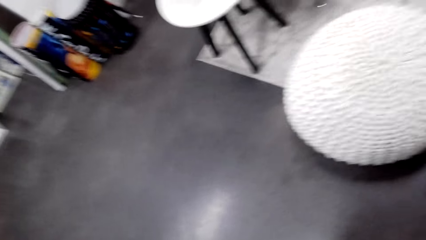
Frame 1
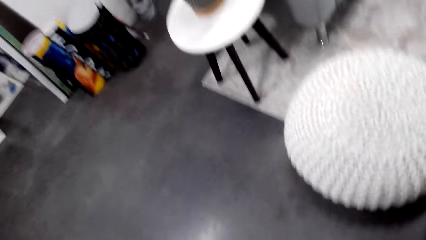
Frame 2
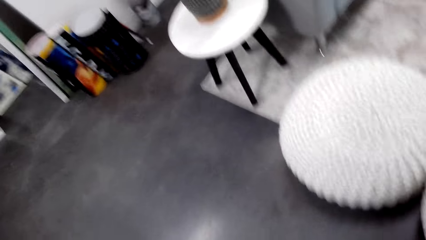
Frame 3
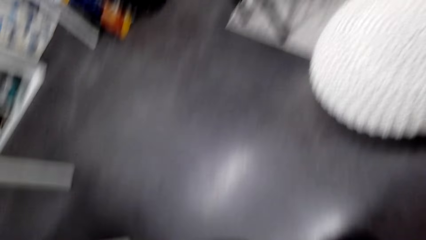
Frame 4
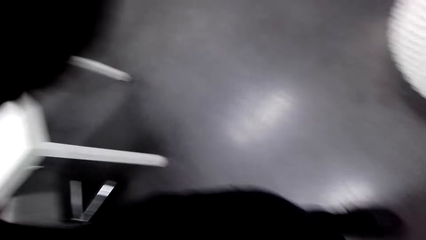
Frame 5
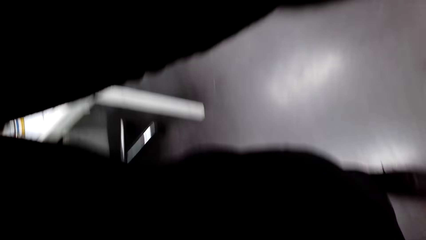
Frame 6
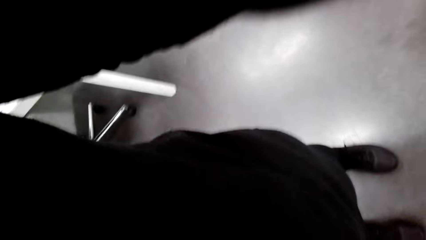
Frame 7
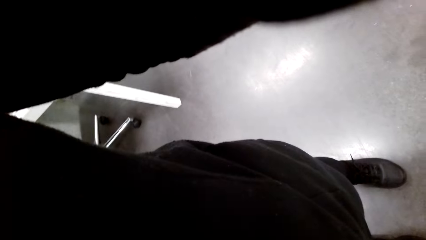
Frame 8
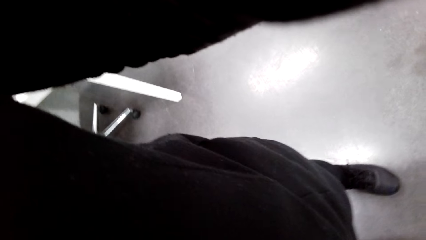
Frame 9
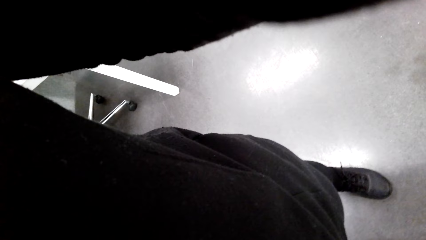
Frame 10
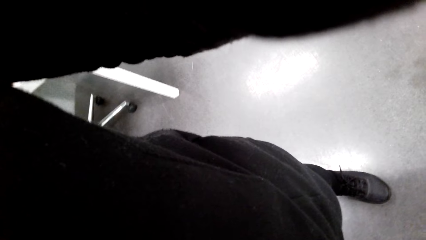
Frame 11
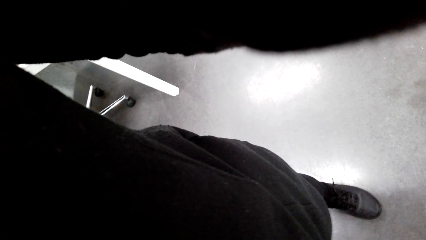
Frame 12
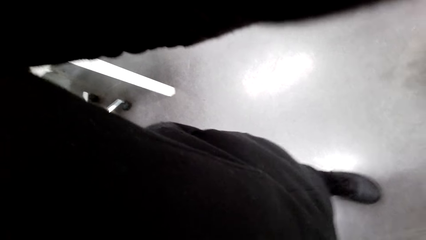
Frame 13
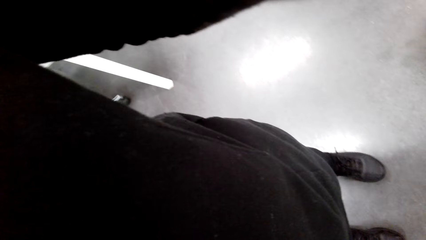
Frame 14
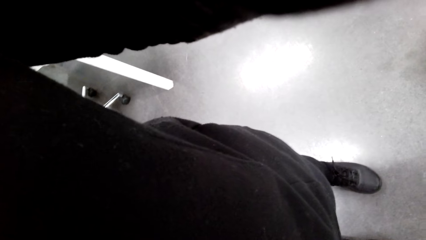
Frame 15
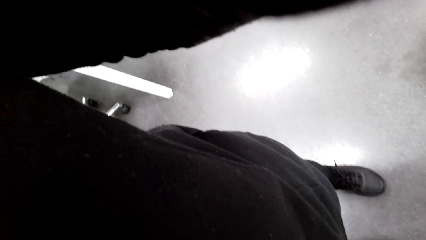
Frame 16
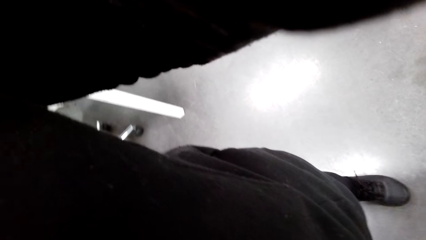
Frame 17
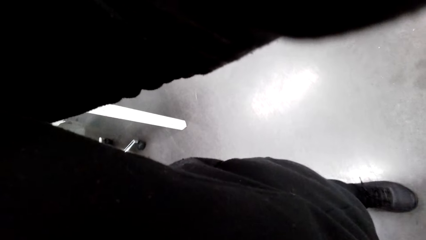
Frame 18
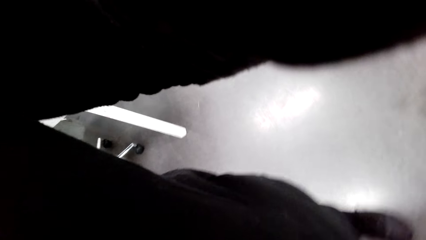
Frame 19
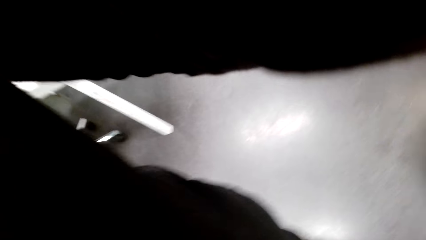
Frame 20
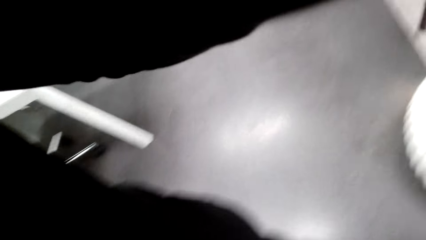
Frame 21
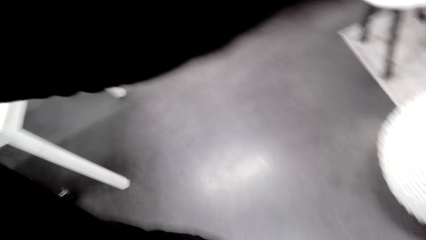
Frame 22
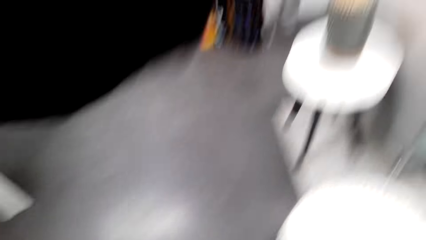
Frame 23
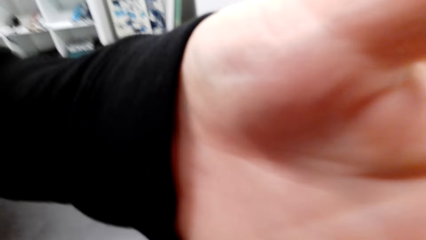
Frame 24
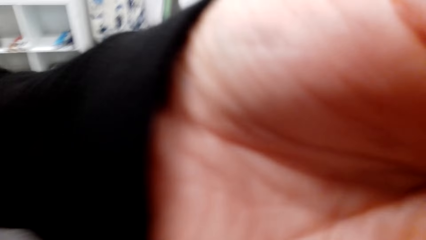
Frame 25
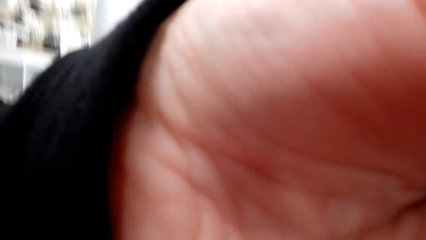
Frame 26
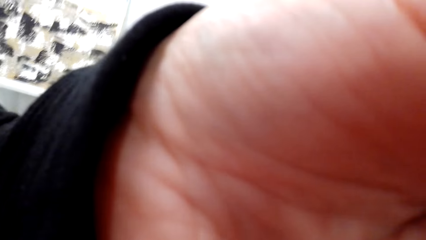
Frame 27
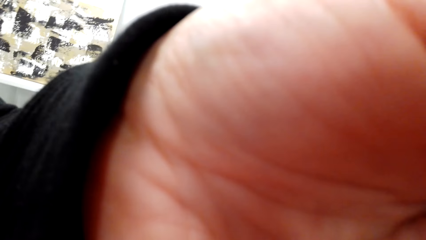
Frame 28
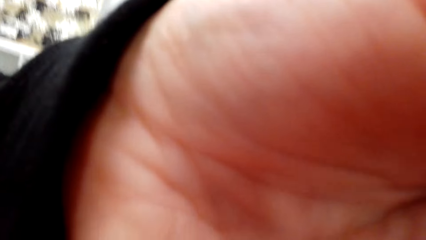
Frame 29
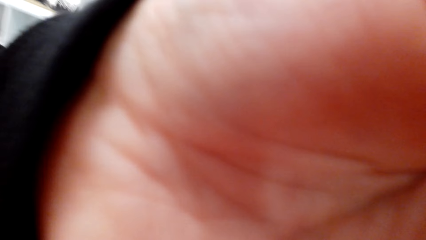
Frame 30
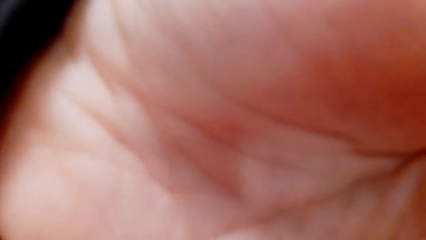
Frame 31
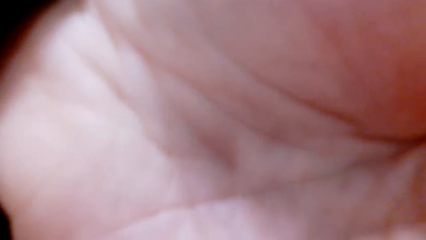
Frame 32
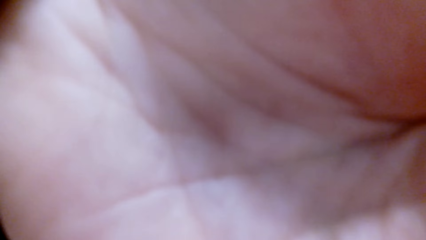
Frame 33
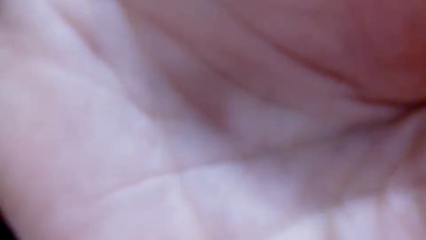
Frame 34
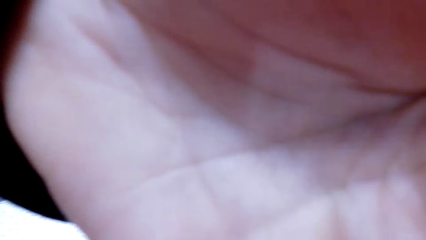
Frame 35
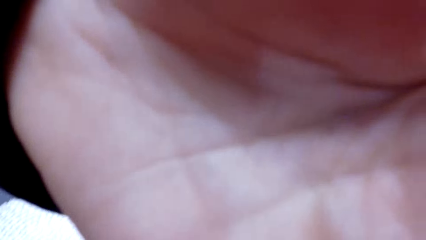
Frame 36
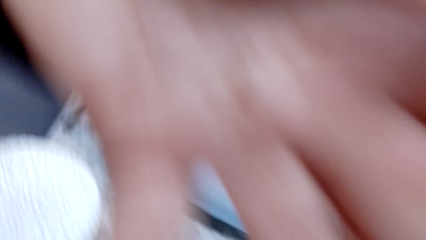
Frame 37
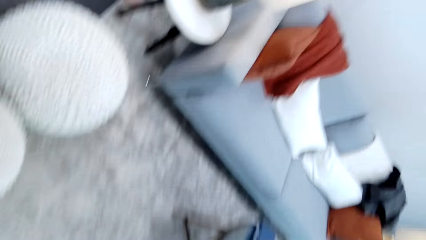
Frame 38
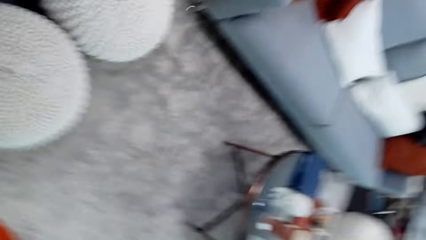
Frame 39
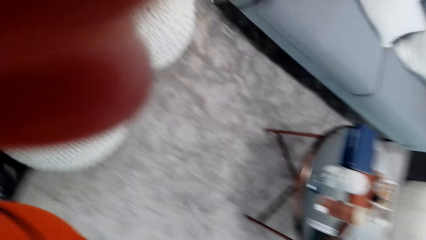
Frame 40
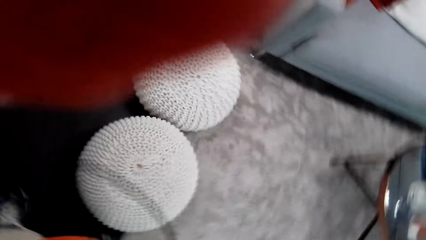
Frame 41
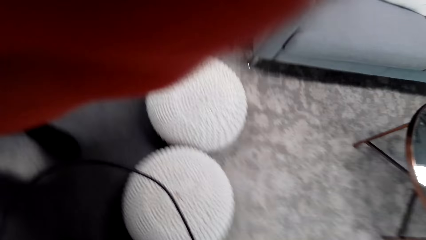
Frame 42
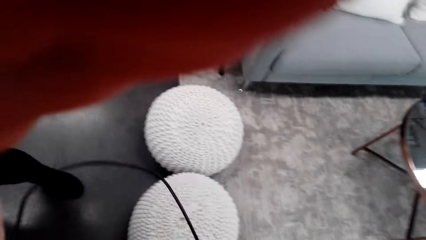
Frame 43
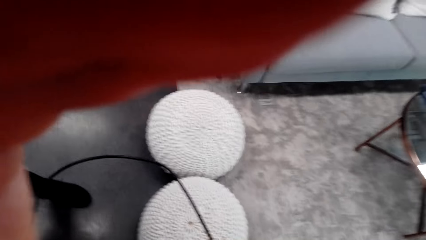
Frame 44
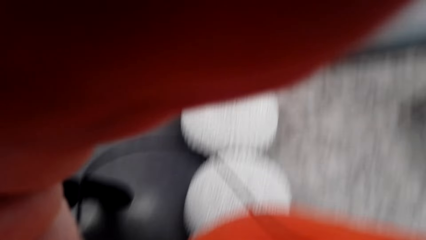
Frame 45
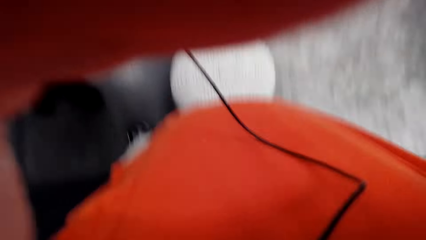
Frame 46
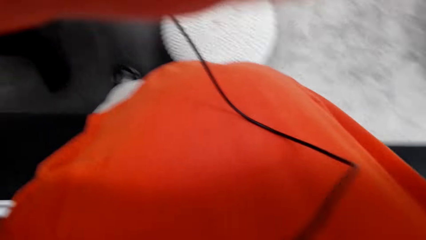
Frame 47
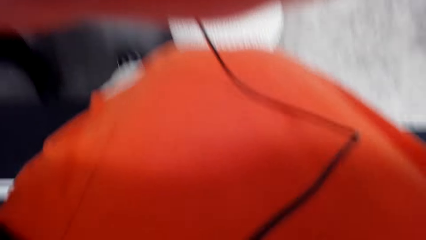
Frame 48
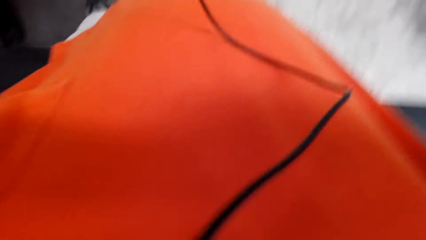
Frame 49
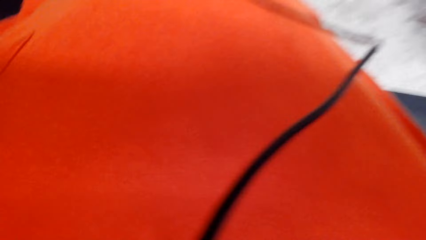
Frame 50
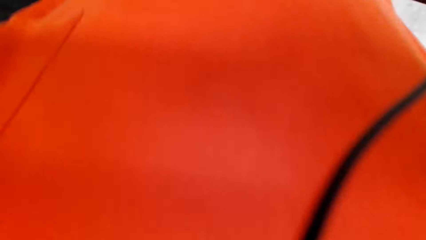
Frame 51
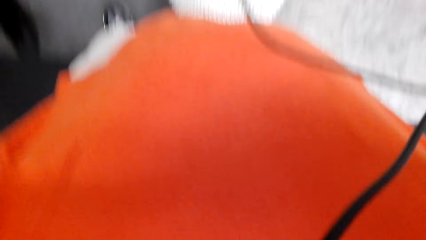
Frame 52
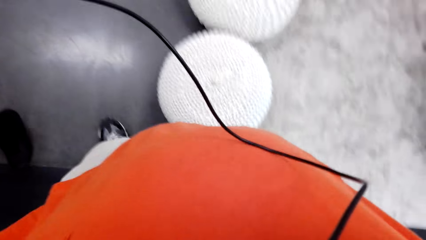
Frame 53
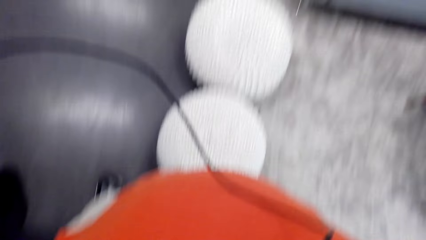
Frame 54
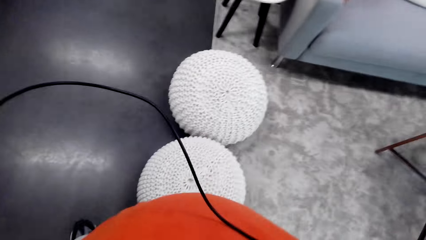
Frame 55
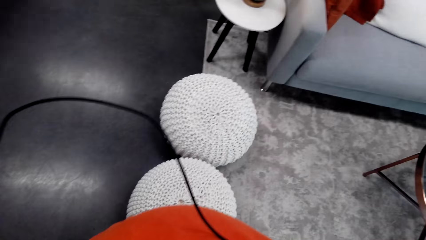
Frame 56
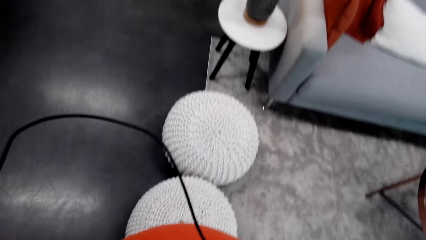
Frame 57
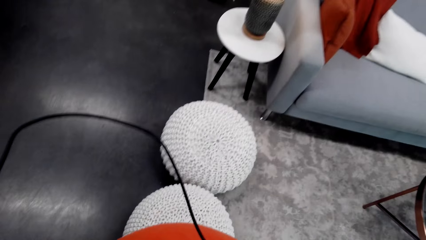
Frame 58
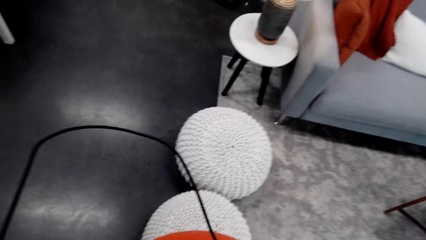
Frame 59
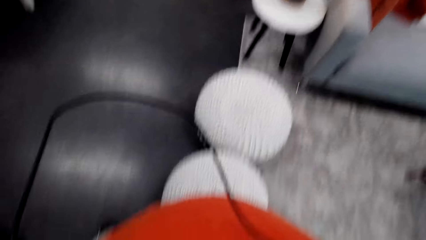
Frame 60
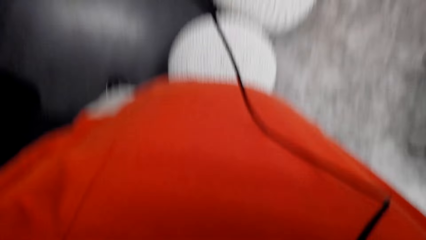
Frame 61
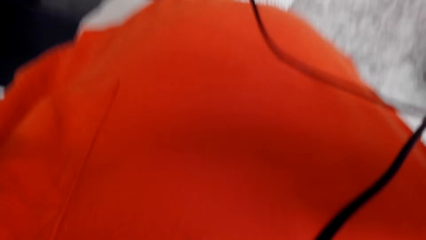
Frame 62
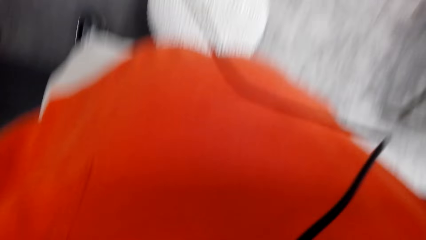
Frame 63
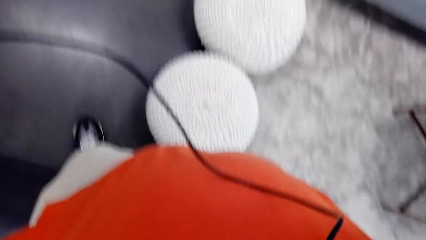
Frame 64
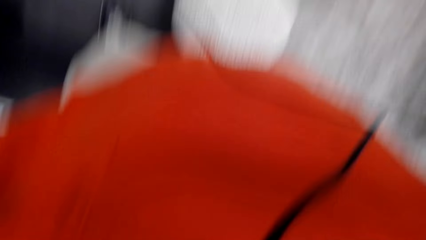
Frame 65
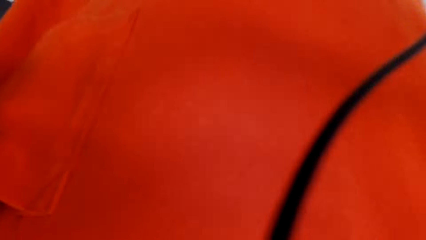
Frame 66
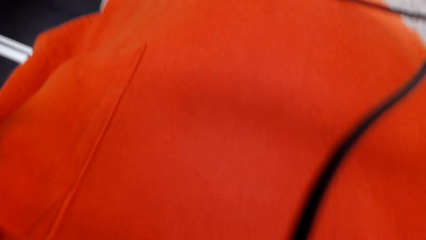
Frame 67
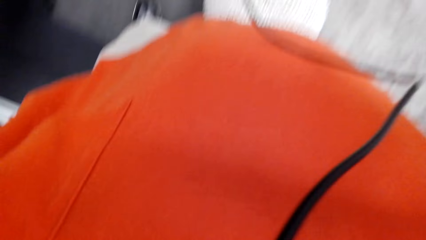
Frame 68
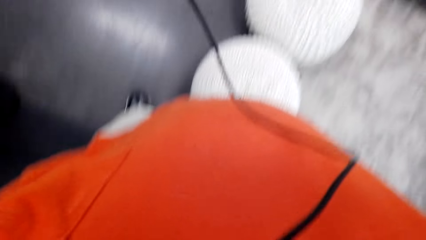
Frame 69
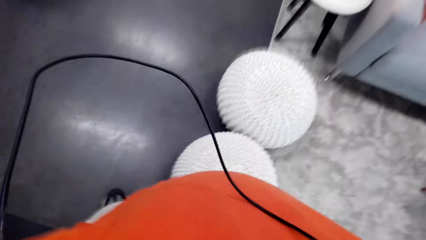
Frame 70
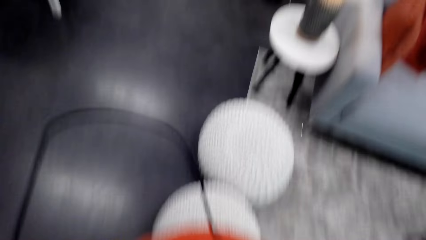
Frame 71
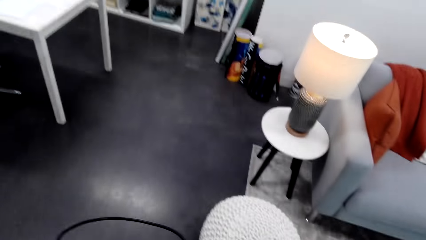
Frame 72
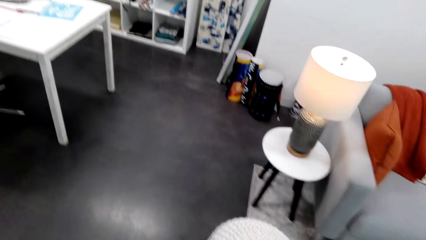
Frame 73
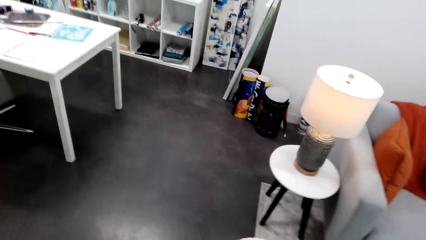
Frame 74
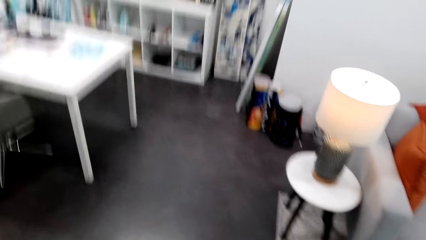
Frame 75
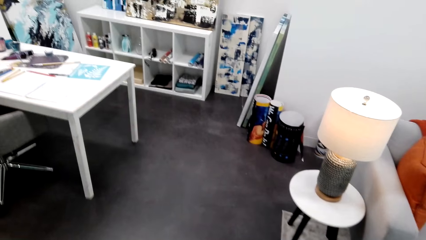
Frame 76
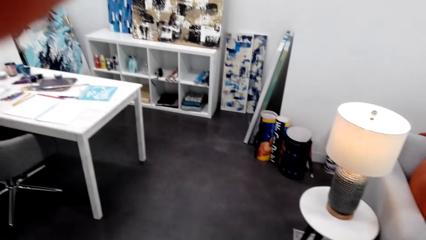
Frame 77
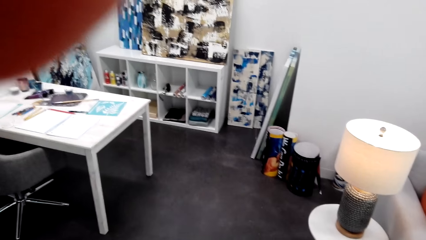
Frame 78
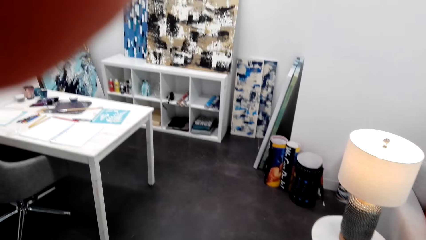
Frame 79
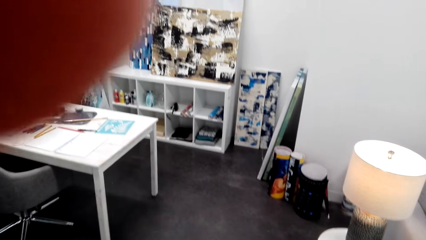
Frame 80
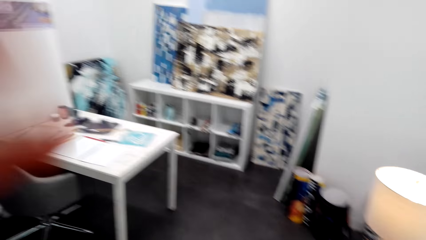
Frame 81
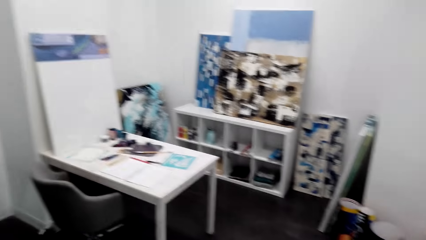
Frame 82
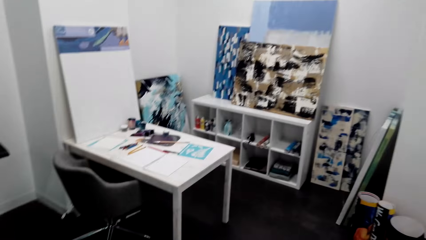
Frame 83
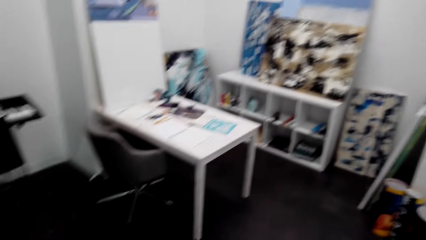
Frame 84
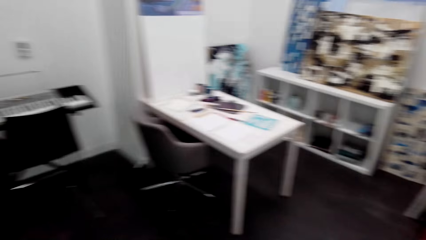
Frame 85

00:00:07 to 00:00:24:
Someone fixes the camera on the camera wearer. The camera wearer makes his camera. He talks in the room. A lady talks in the room.
